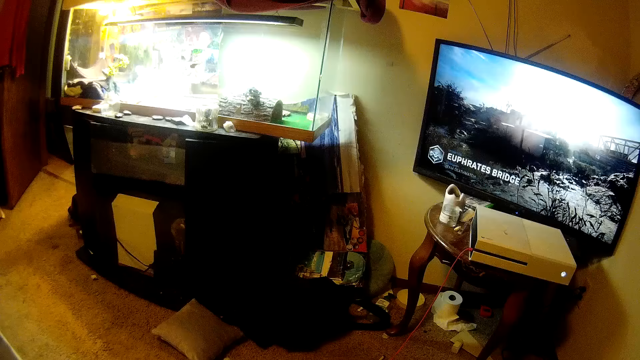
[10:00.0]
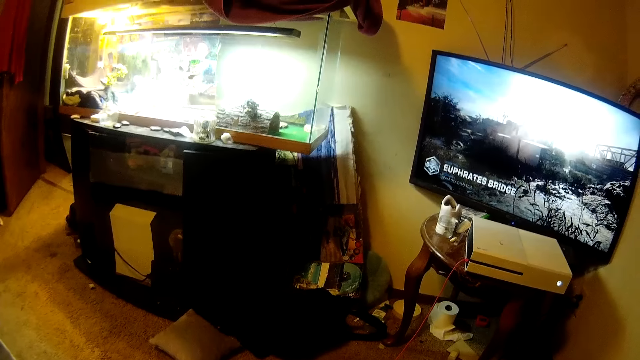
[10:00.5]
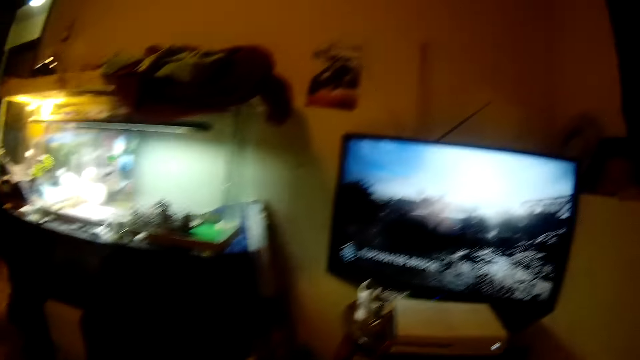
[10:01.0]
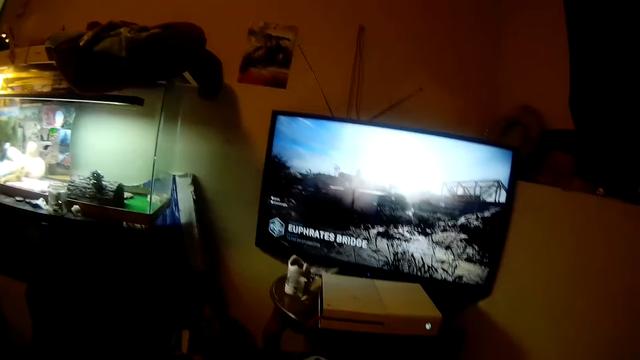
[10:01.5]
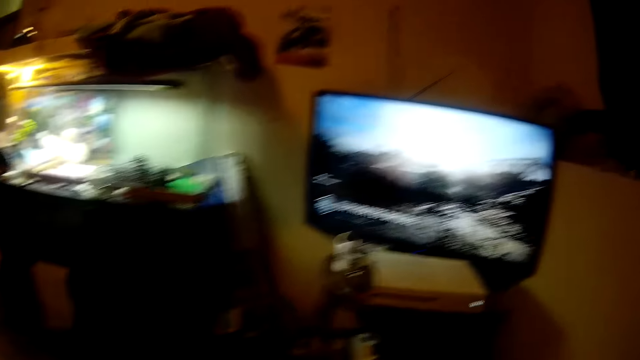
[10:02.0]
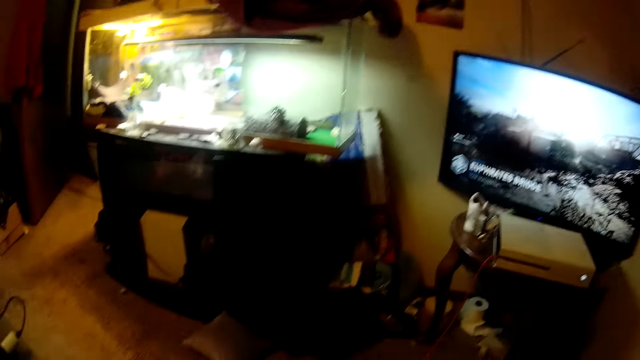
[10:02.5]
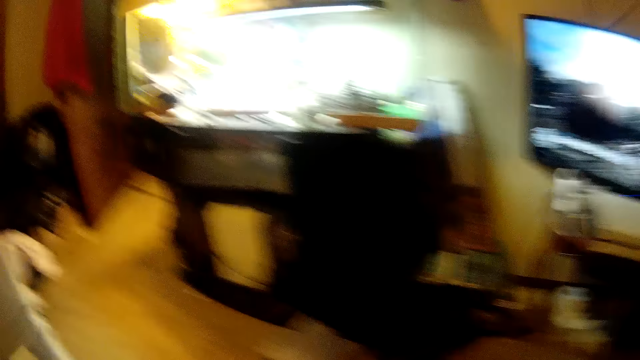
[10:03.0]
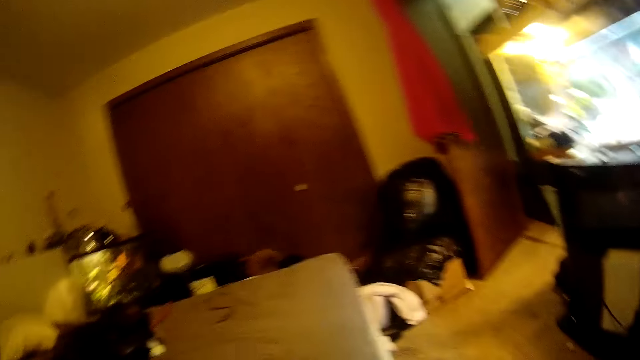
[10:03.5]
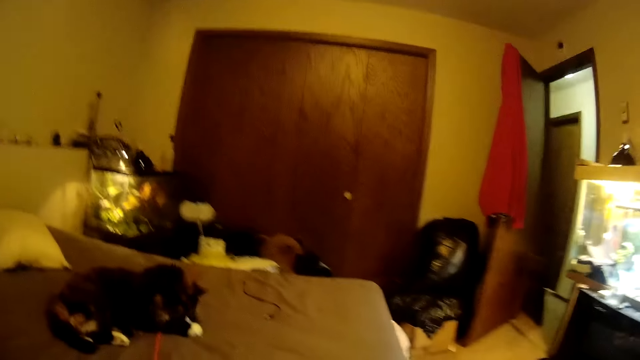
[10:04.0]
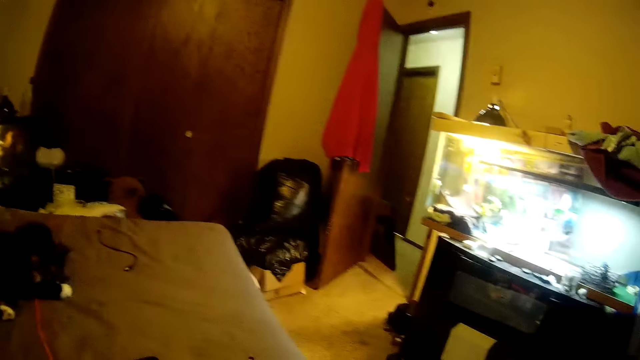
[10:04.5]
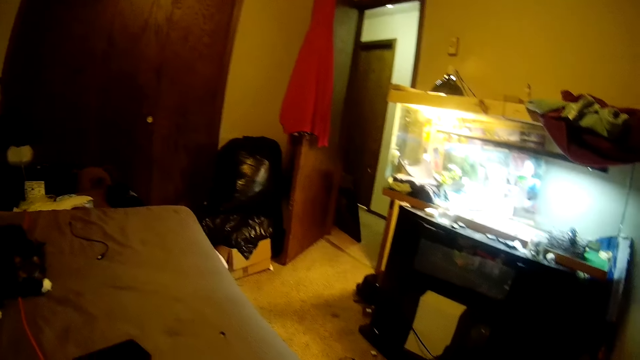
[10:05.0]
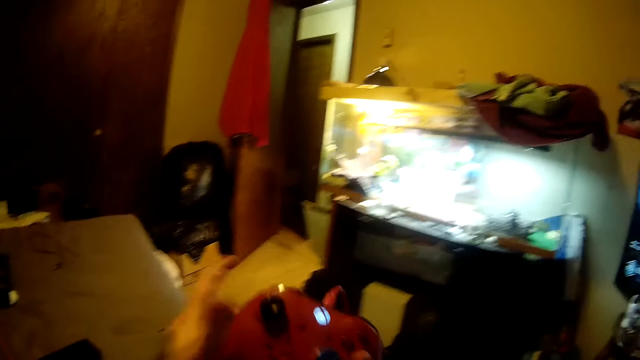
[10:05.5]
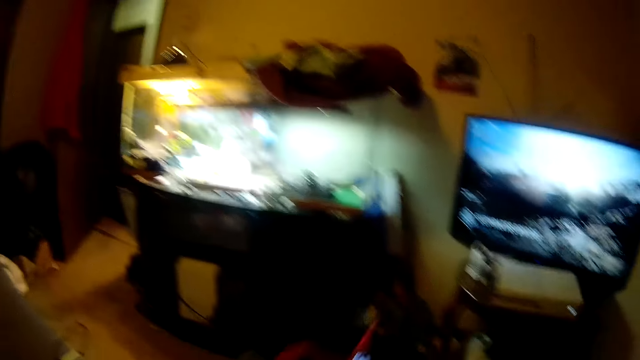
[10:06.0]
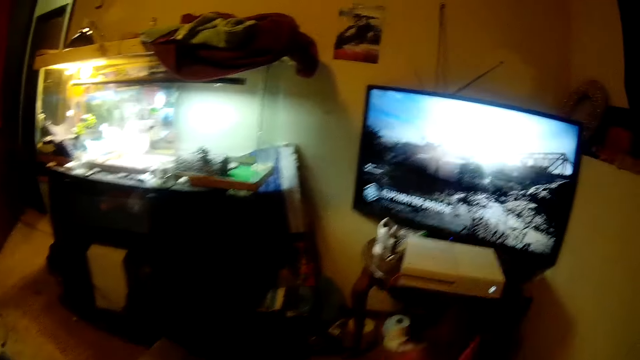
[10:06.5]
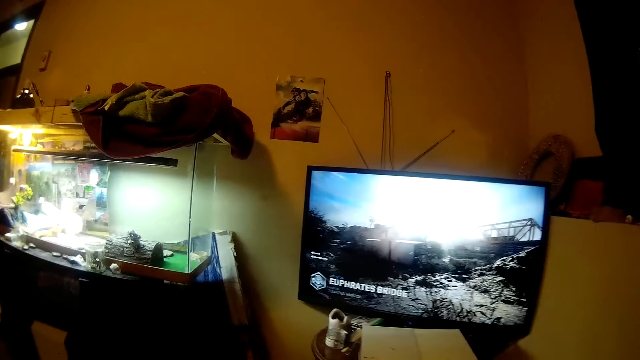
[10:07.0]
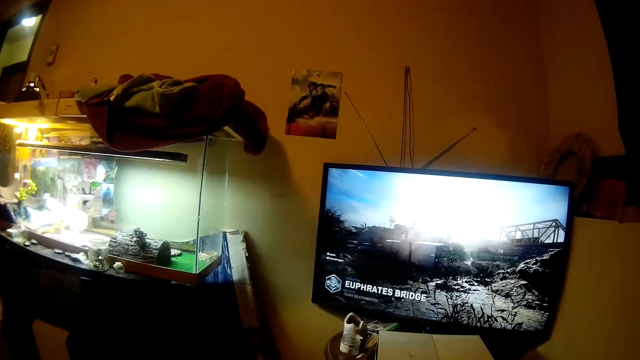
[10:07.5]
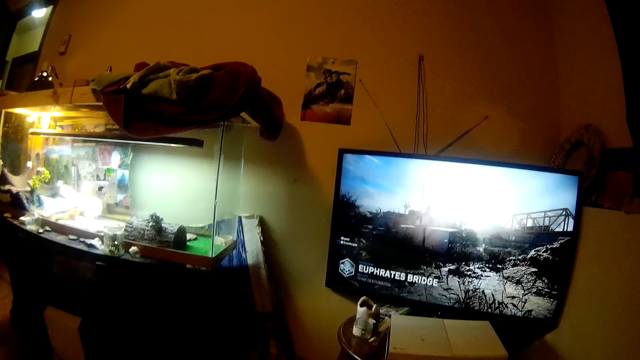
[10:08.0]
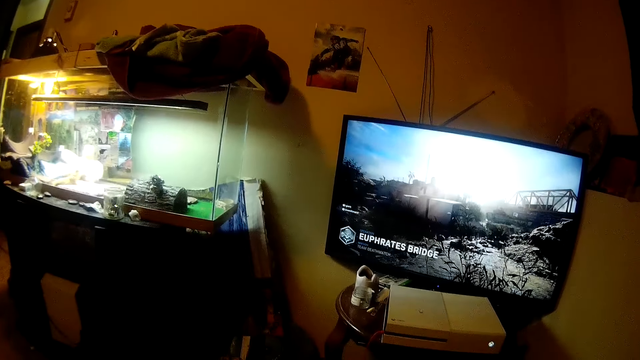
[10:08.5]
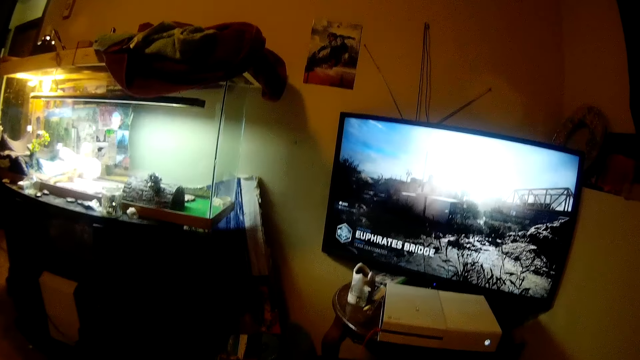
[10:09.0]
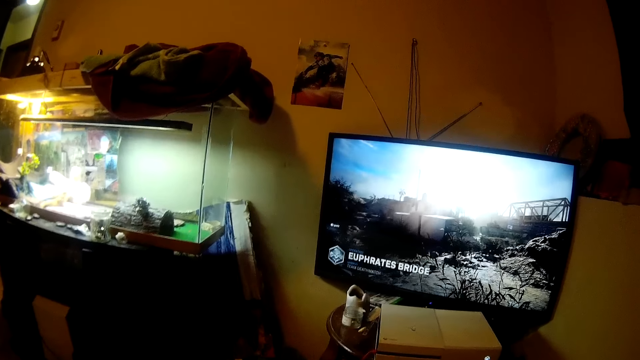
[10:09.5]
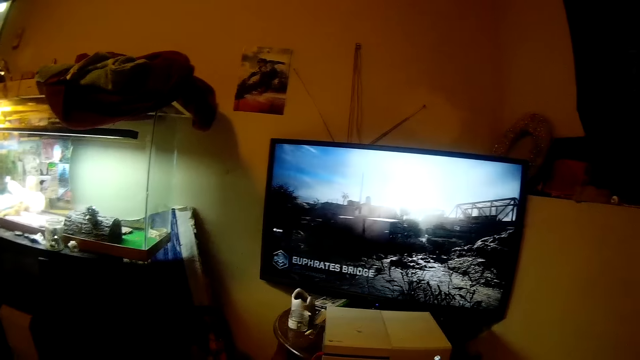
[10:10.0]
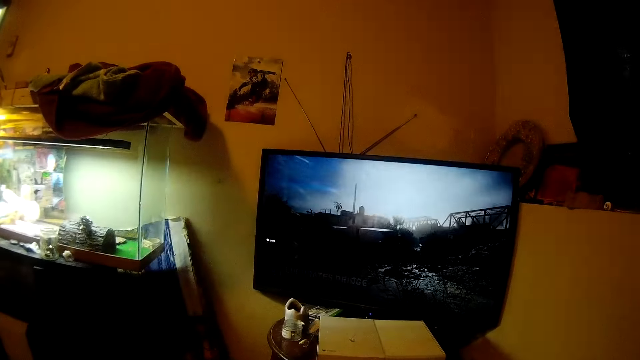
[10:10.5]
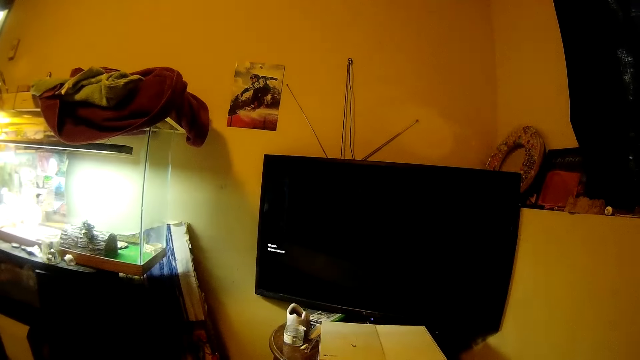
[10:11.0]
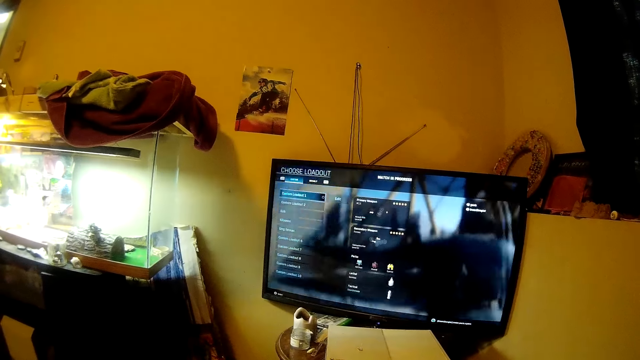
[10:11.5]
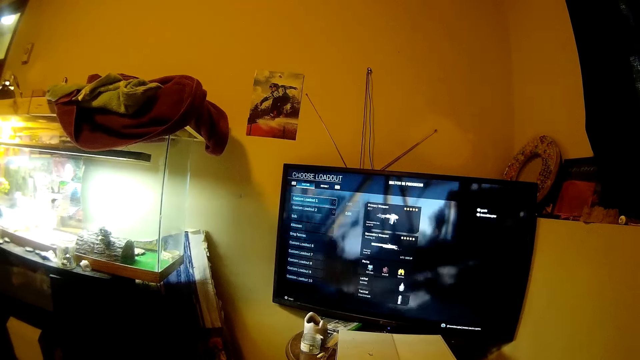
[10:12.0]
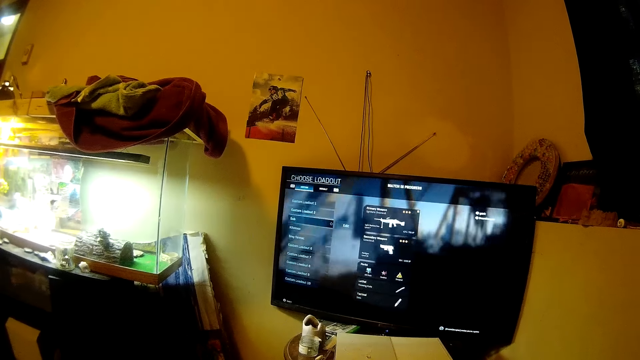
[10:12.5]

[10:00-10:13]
The camera wearer looks around the house. They look to the left. They move something. They raise the game pad up. They watch a movie on the screen.

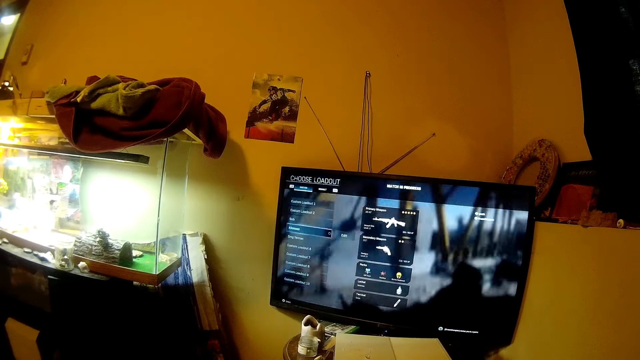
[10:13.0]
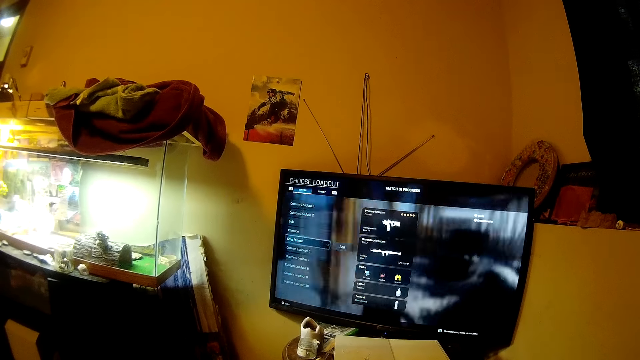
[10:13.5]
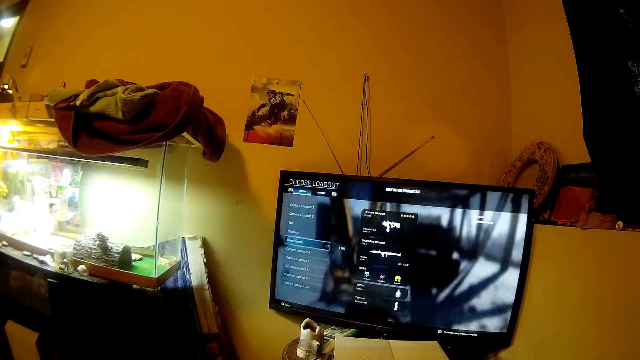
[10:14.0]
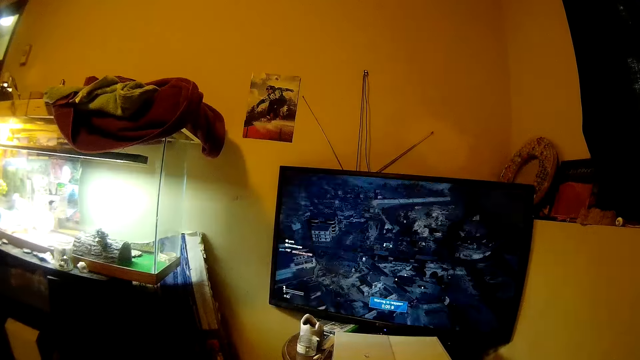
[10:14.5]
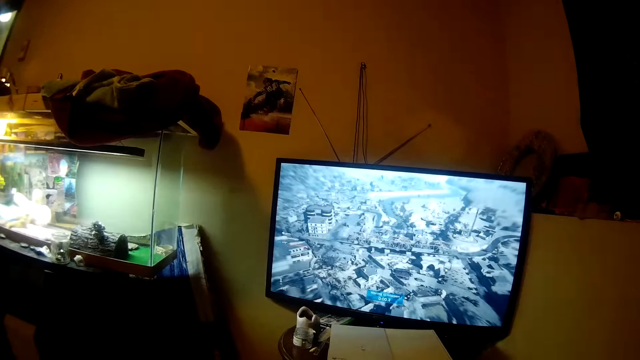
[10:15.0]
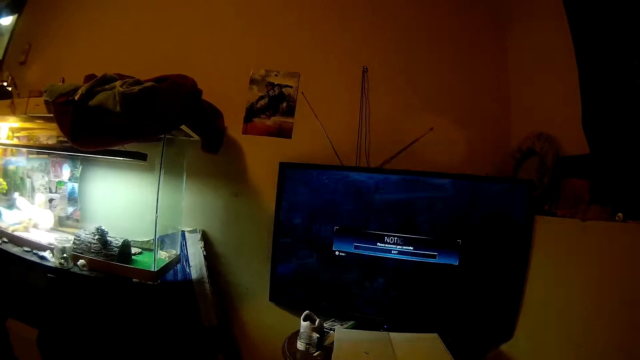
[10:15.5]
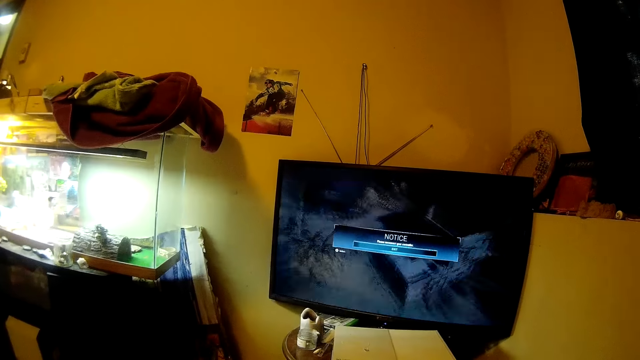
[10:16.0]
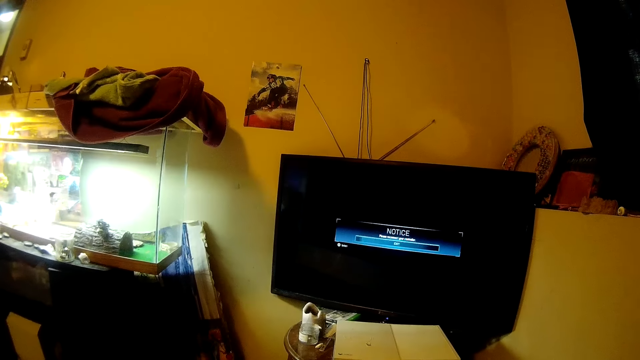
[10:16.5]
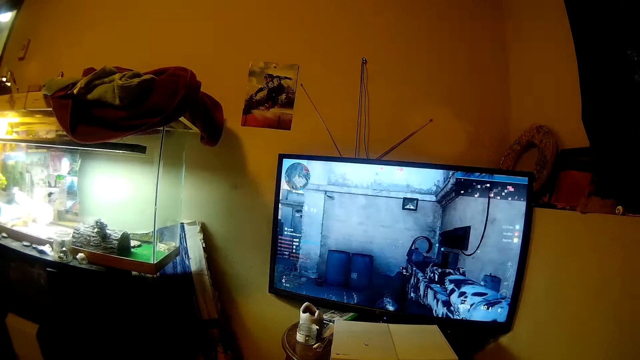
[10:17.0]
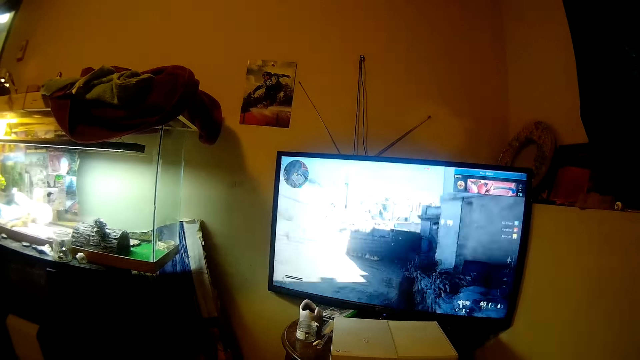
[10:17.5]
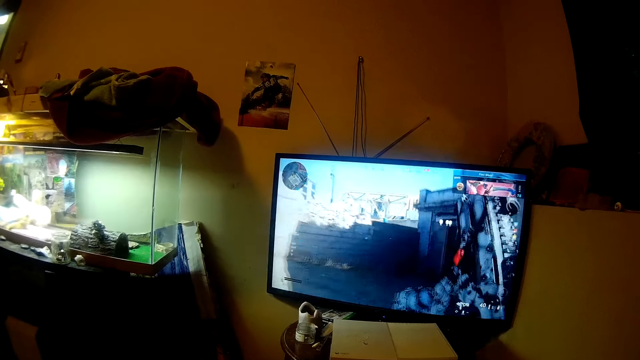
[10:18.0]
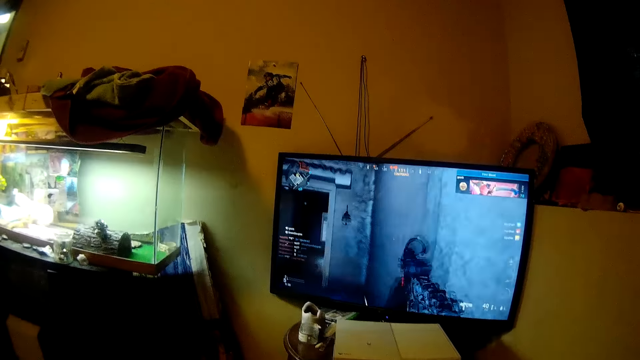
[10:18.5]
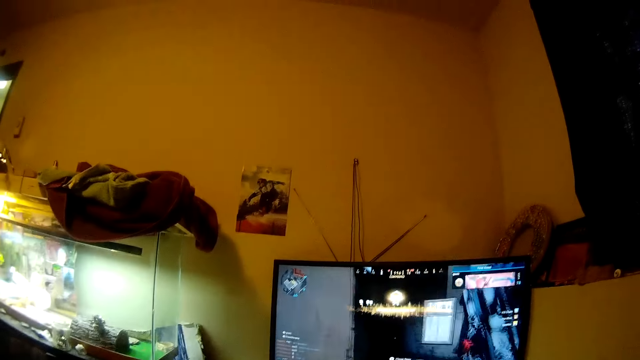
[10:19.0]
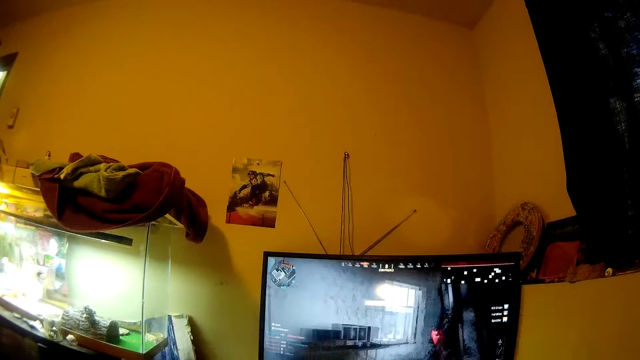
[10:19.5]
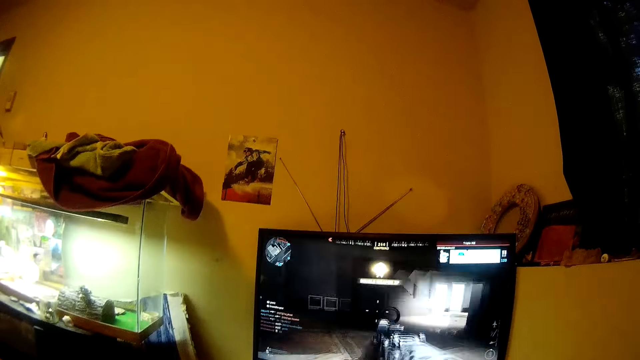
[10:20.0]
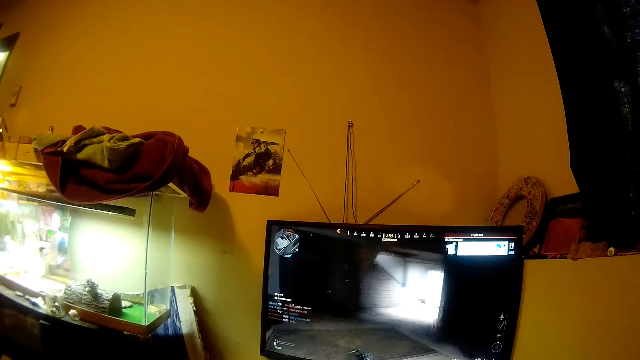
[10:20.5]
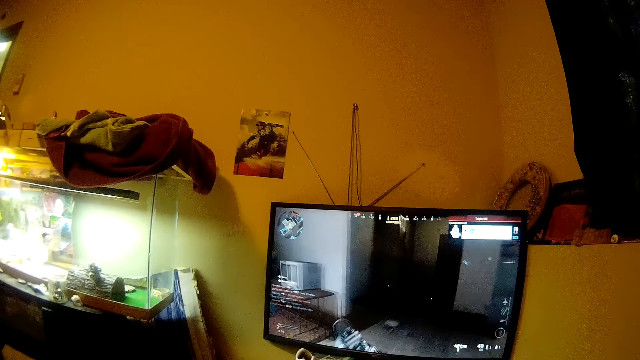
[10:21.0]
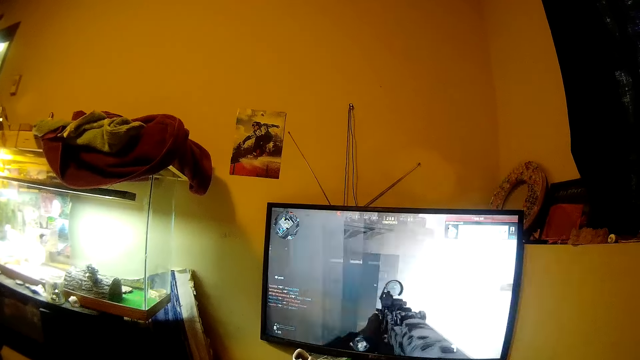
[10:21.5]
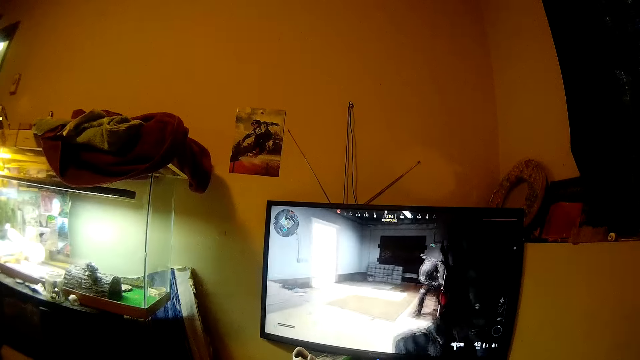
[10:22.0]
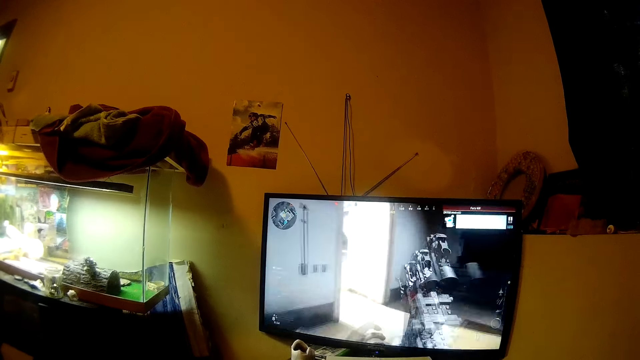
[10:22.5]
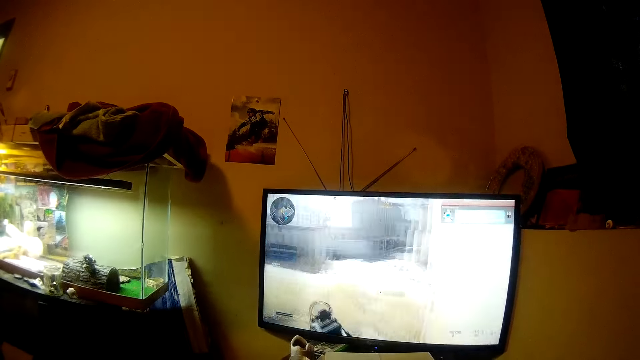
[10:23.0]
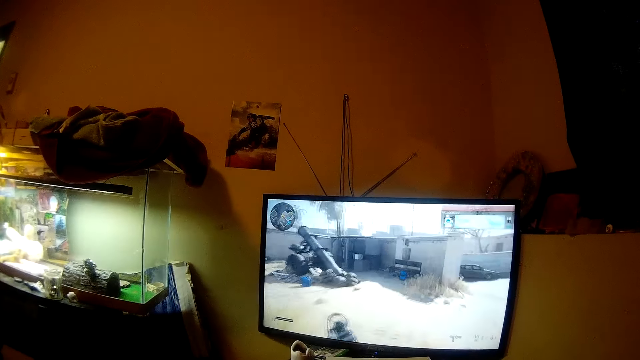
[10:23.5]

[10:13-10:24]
The camera wearer plays the game. They talk.
